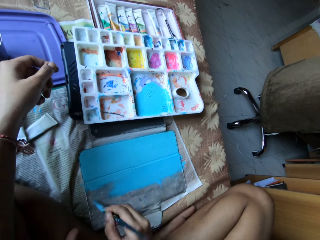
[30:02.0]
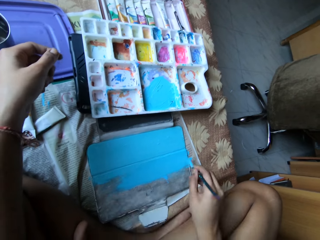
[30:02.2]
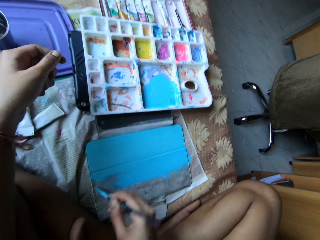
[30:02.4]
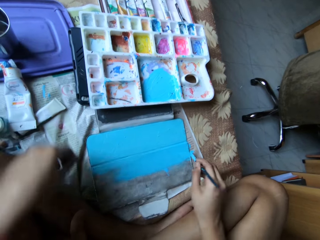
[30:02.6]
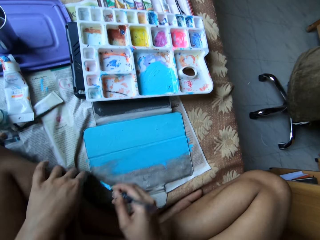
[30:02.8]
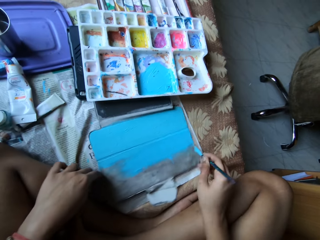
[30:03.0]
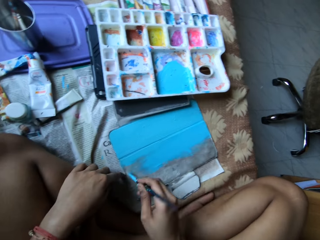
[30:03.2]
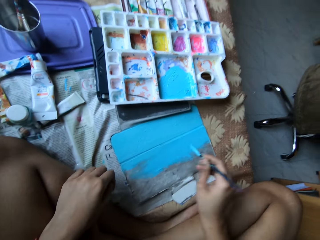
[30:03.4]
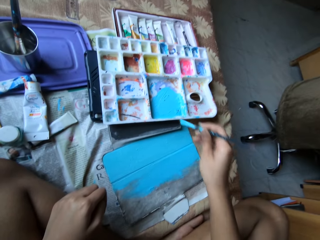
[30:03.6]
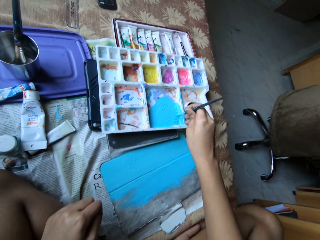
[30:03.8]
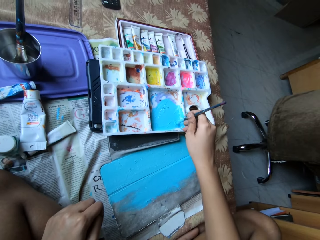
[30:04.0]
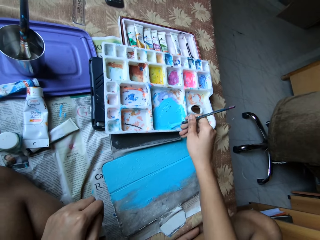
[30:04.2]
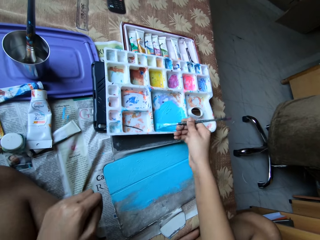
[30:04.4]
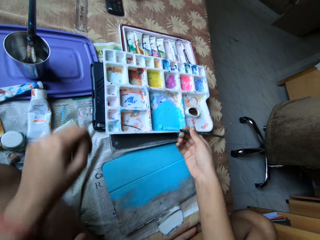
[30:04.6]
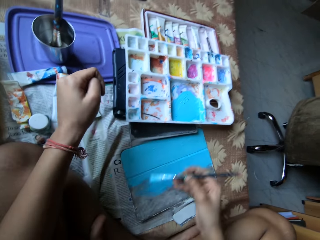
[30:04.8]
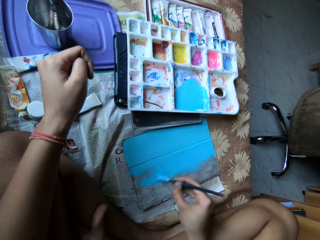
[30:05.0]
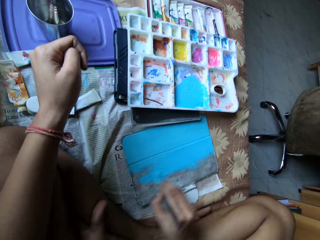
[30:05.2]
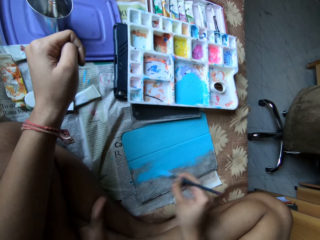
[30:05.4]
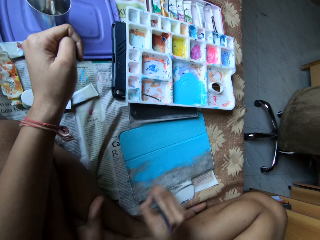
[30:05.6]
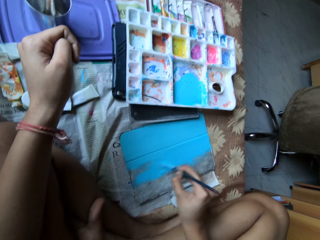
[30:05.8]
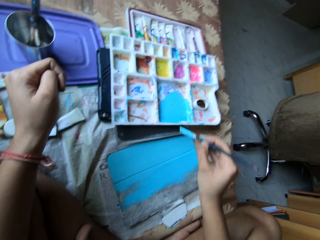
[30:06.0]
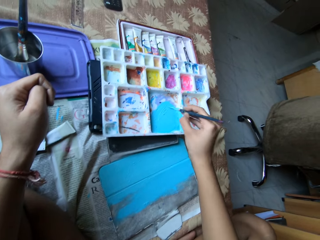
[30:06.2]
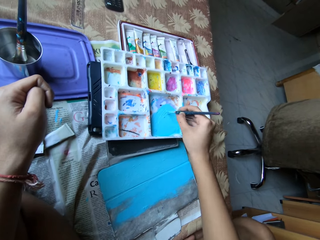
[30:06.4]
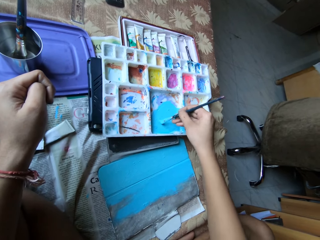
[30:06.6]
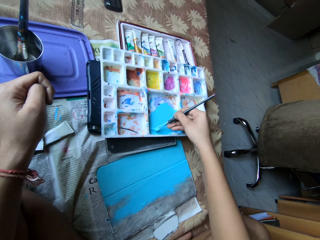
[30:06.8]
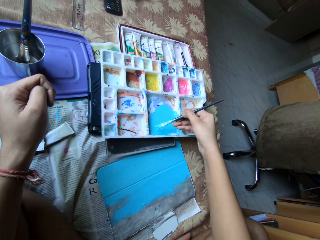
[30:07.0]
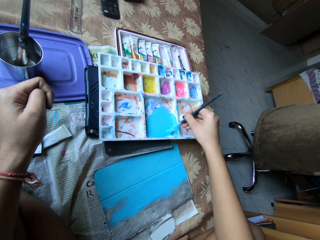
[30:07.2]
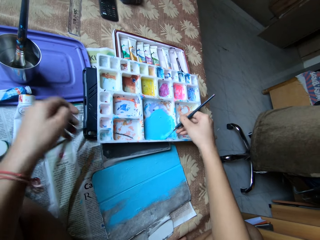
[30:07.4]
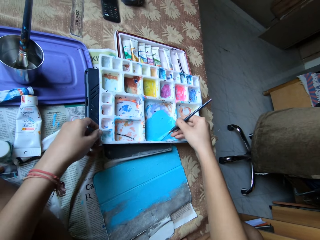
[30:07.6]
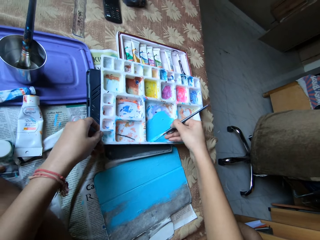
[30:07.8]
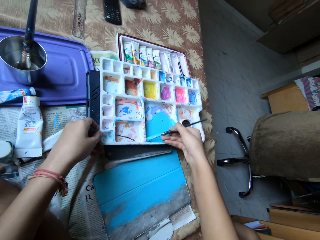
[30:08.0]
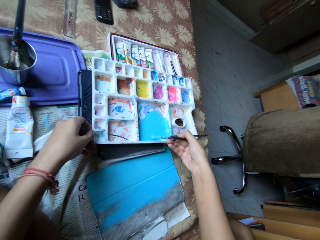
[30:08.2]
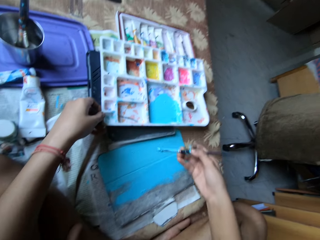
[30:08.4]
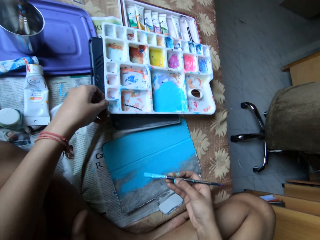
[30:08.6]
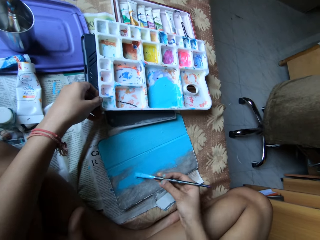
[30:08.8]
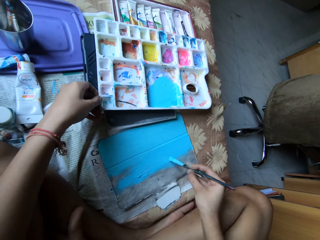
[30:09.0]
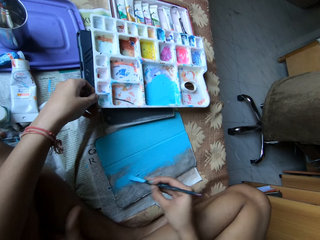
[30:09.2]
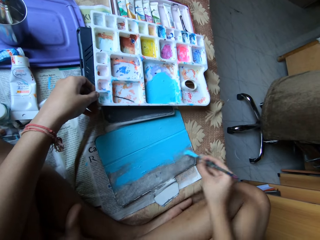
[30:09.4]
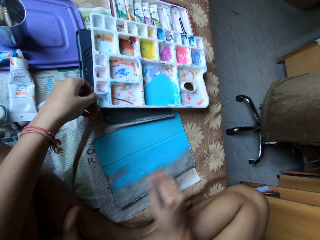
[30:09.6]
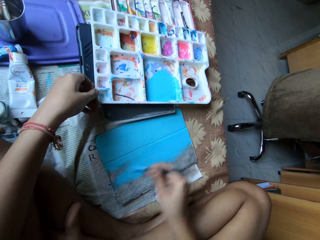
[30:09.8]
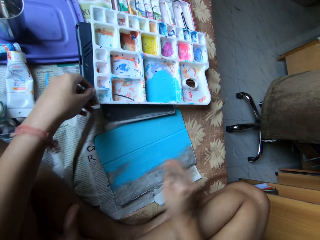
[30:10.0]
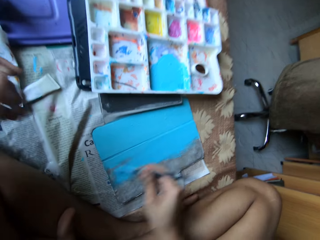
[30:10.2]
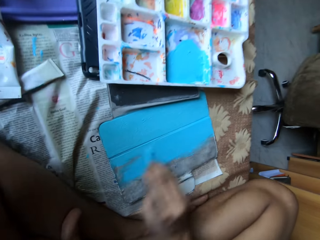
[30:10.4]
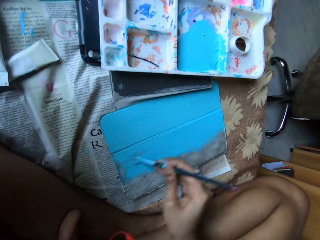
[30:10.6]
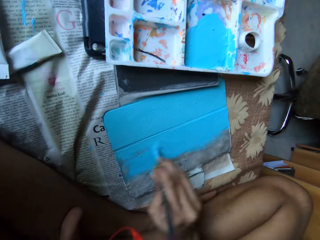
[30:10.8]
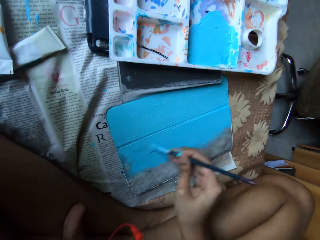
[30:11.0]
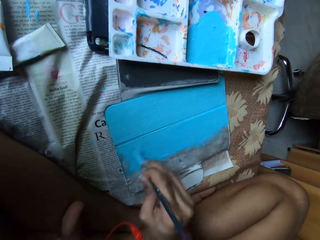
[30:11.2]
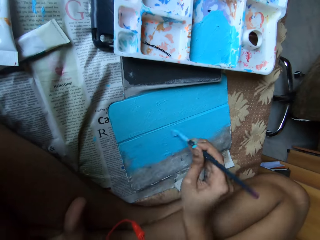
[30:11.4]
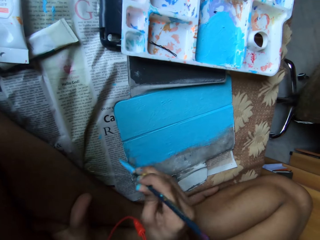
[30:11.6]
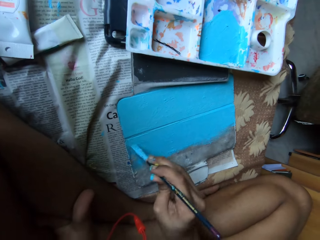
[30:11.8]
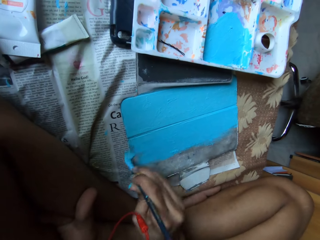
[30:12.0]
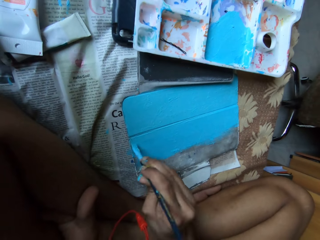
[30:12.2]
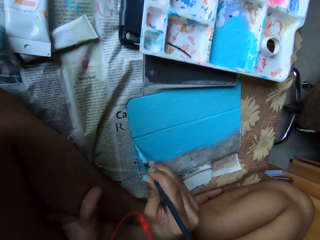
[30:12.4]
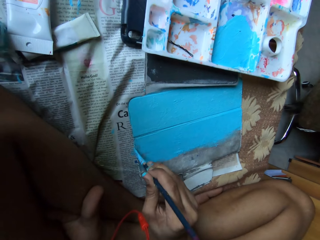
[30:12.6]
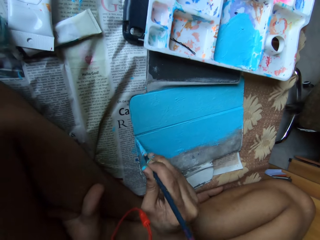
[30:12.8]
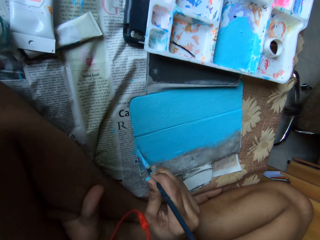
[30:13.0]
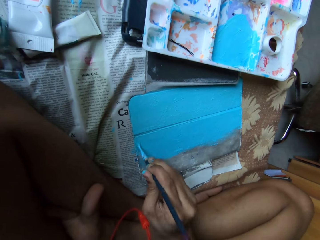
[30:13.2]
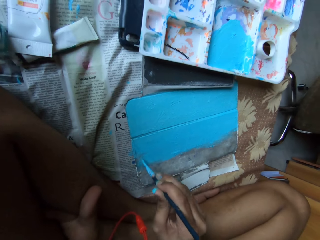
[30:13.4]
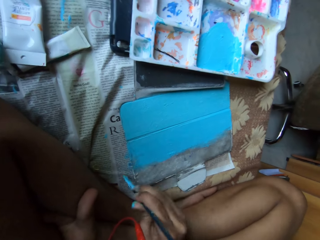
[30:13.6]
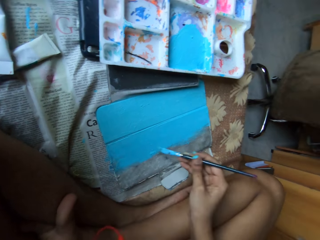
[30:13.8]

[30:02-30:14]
The camera wearer adjusts the tablet case with her left hand. She paints a board. She scoops paint from the paint palette with the paintbrush in her right hand. She paints the tablet case with the paintbrush in her right hand. She scoops paint from the paint palette with the paintbrush in her right hand. She holds the paint palette with her left hand. She paints the tablet case with the paintbrush in her right hand.

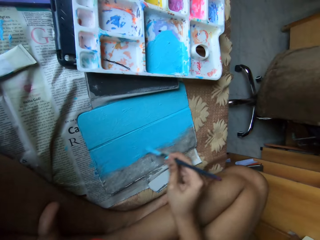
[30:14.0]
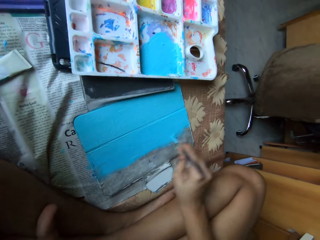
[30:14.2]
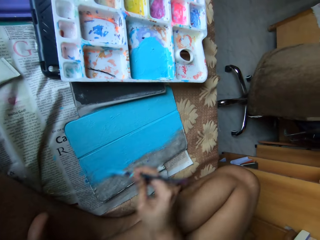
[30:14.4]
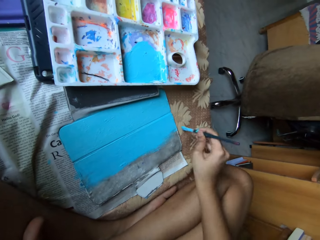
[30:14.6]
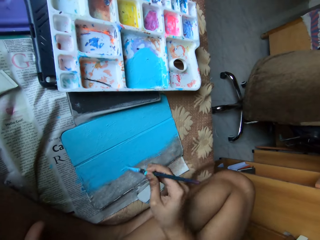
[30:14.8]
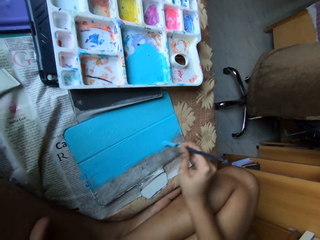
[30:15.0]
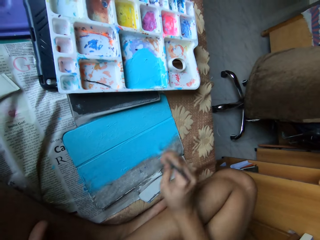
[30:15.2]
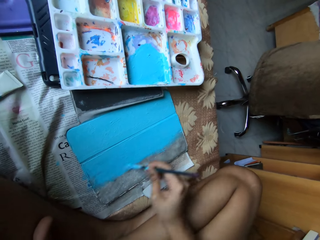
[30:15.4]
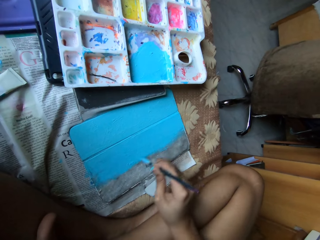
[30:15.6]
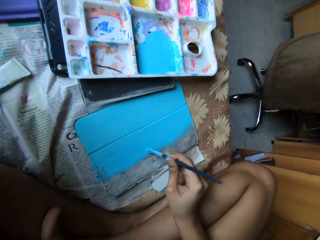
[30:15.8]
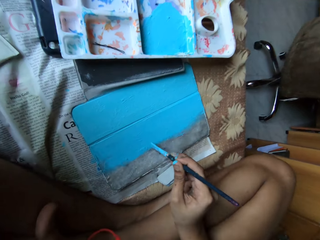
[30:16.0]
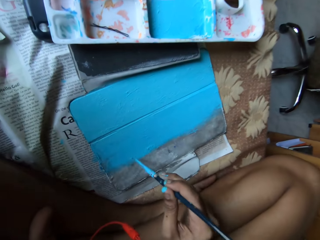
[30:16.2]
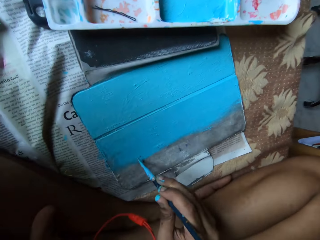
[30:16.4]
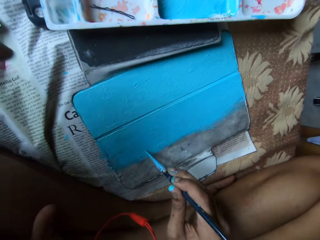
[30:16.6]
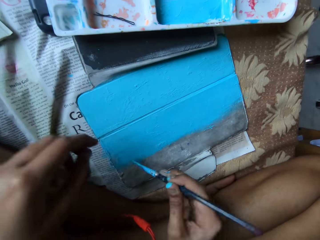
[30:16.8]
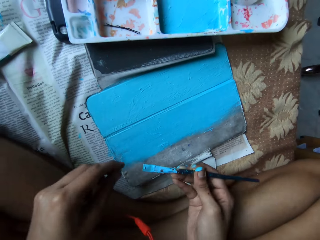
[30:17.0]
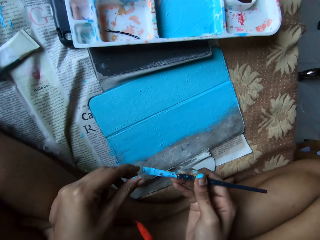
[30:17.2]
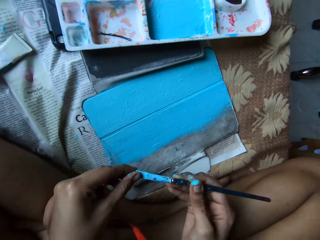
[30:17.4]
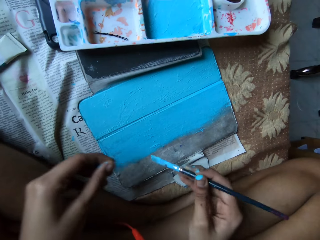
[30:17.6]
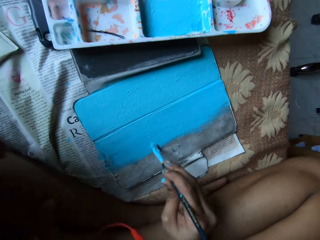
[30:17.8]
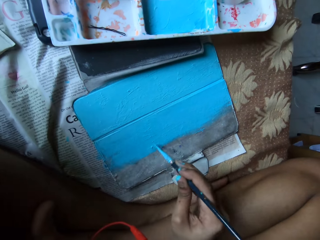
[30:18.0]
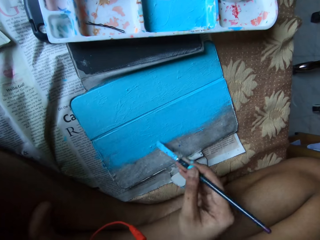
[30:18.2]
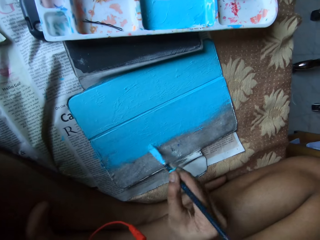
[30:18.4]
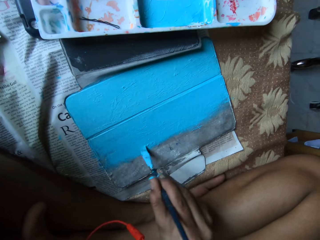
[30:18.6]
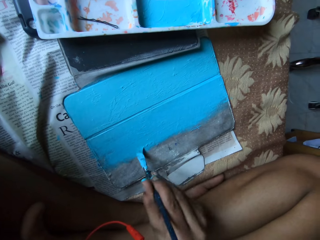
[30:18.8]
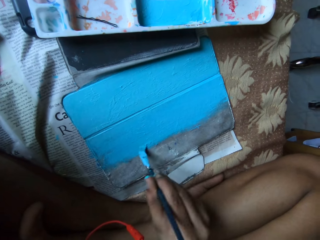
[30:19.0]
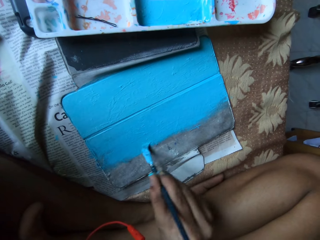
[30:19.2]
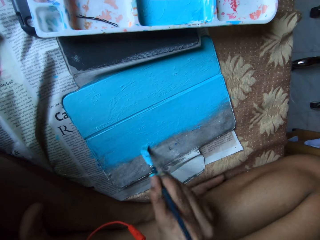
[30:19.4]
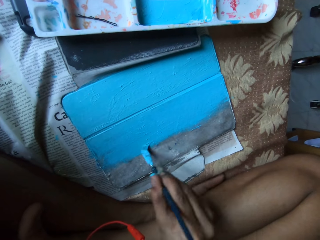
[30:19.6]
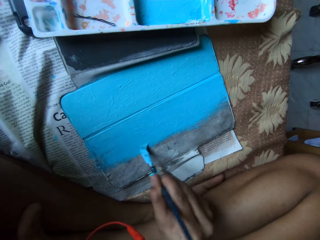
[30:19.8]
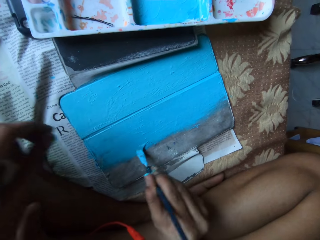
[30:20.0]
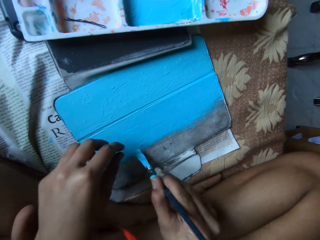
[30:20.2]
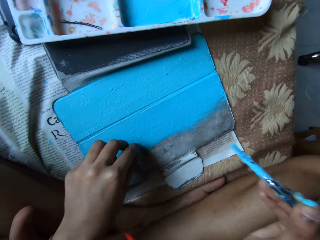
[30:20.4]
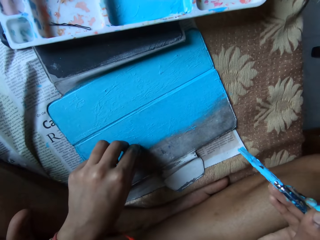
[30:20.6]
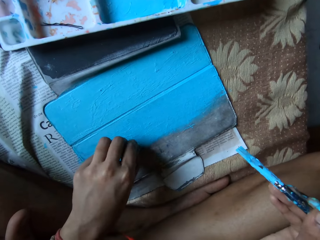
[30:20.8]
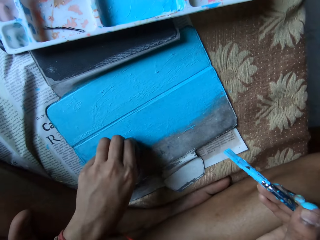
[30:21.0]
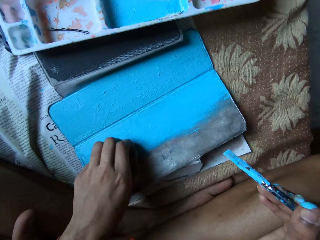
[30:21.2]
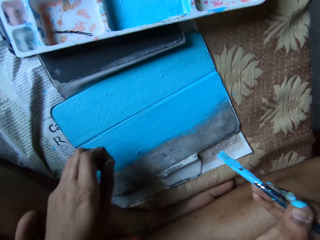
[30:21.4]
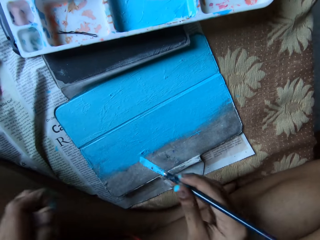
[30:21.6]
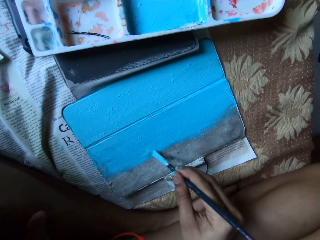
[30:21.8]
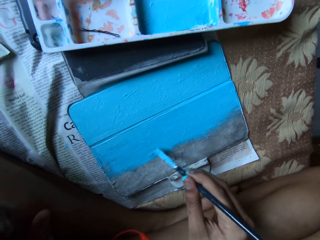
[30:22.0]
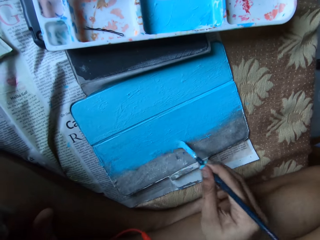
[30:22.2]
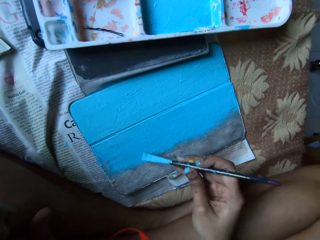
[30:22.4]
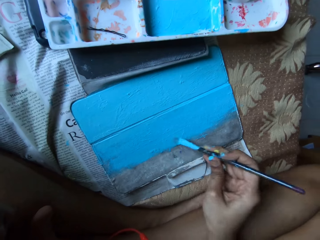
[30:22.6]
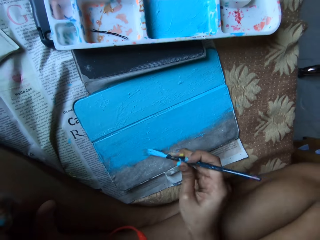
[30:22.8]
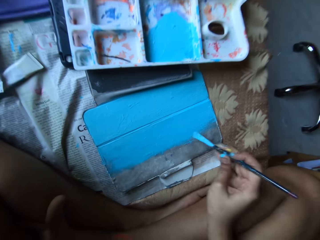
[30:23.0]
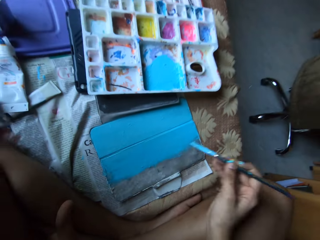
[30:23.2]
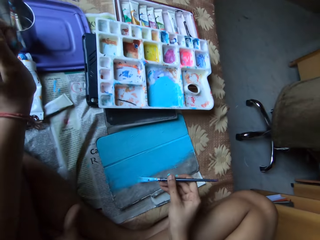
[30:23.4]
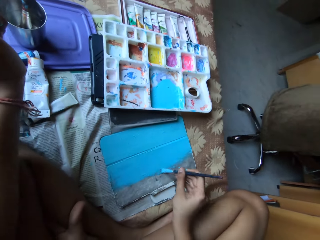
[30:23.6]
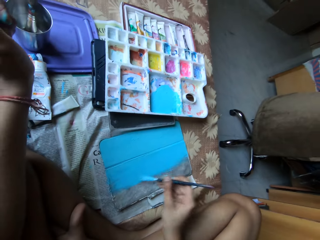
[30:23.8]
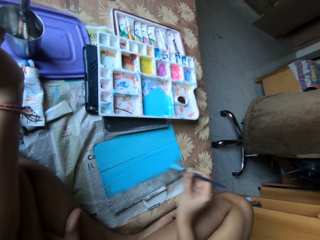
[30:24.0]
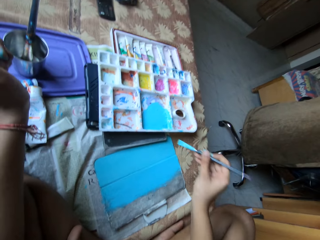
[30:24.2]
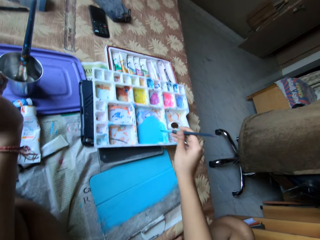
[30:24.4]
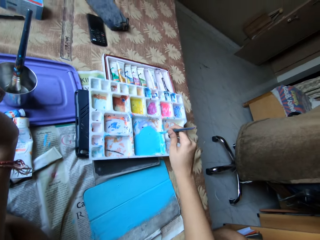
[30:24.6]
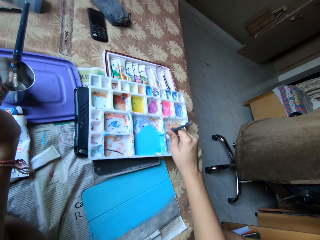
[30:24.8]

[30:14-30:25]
The camera wearer cleans the paintbrush bristles with her left hand. She paints the tablet case with the paintbrush in her right hand. She takes off paint from the tablet case with her left hand. She paints the tablet case with the paintbrush in her right hand.
